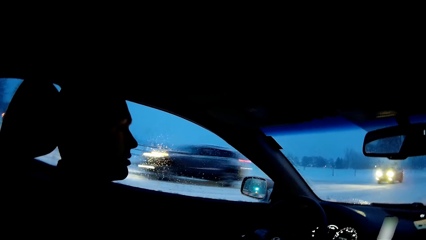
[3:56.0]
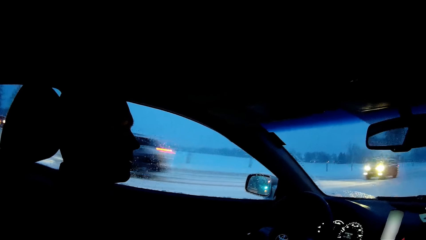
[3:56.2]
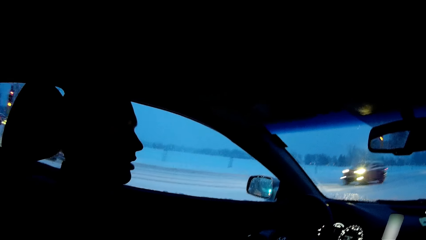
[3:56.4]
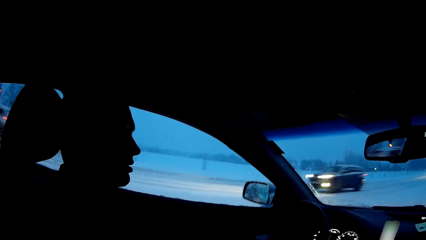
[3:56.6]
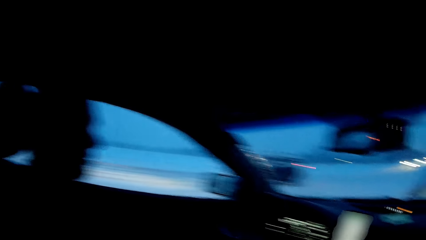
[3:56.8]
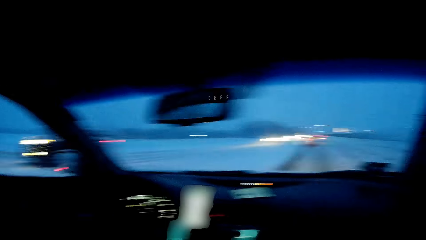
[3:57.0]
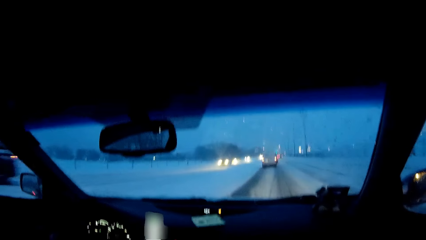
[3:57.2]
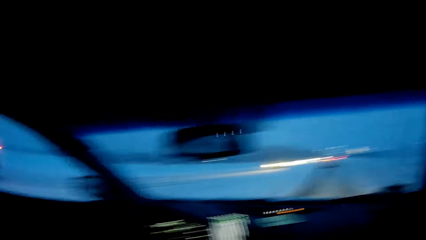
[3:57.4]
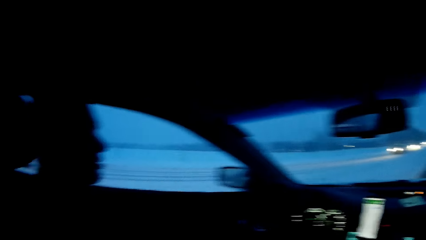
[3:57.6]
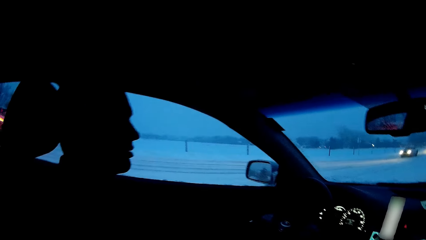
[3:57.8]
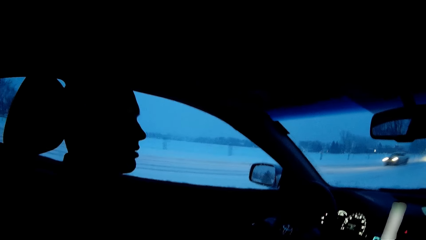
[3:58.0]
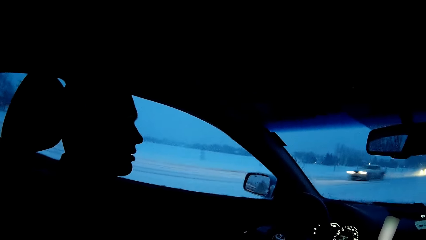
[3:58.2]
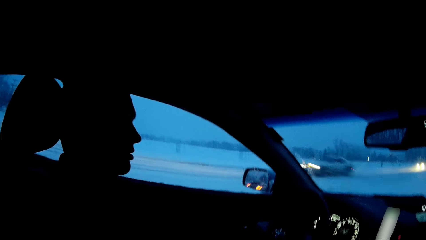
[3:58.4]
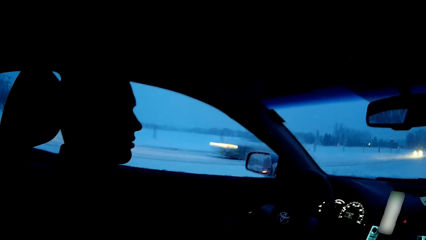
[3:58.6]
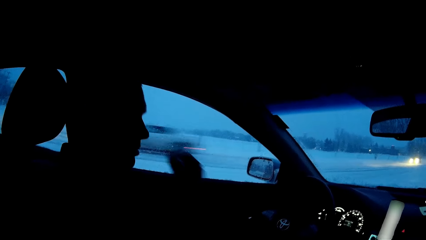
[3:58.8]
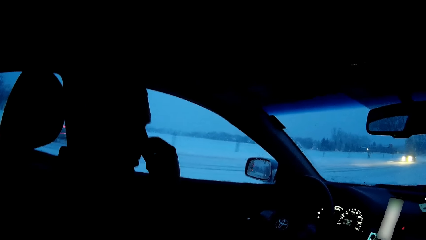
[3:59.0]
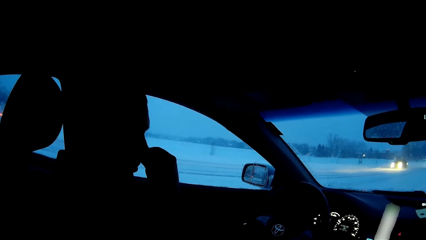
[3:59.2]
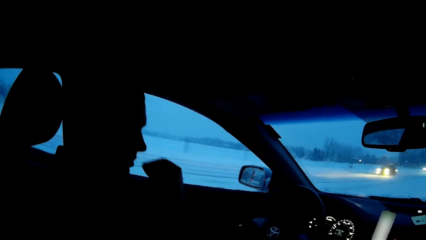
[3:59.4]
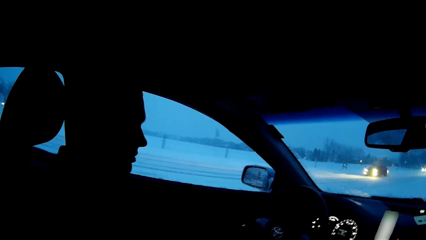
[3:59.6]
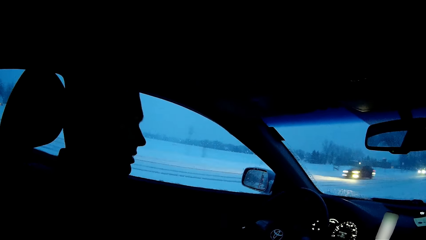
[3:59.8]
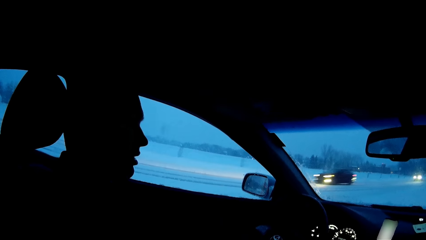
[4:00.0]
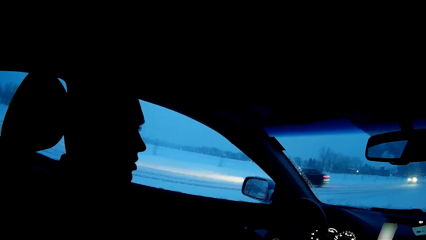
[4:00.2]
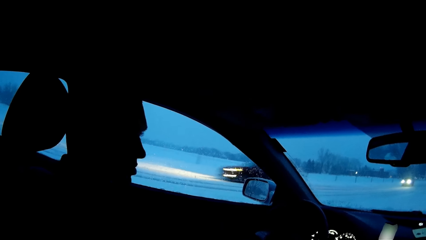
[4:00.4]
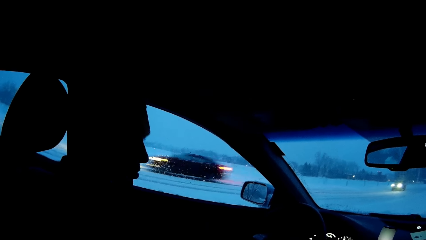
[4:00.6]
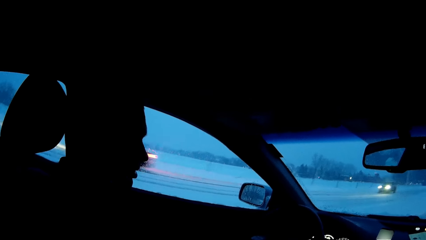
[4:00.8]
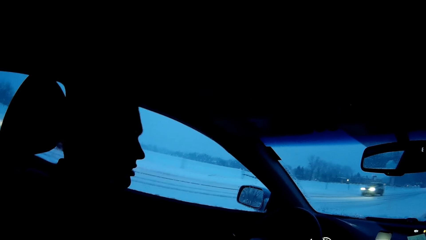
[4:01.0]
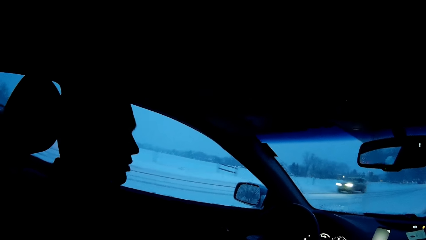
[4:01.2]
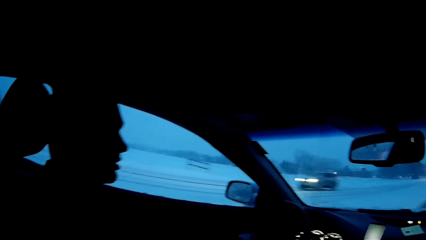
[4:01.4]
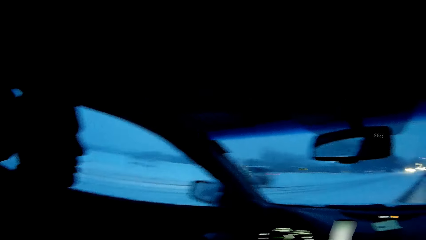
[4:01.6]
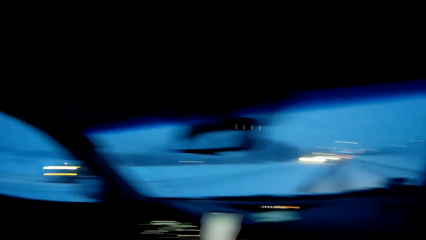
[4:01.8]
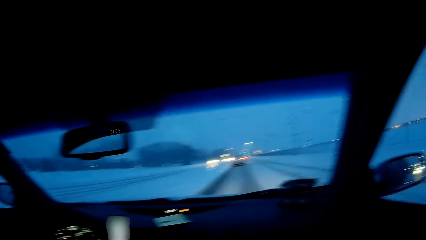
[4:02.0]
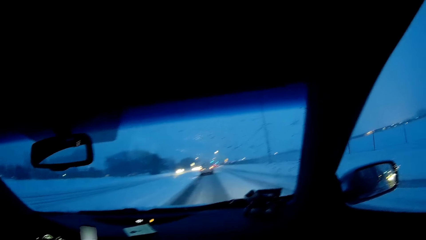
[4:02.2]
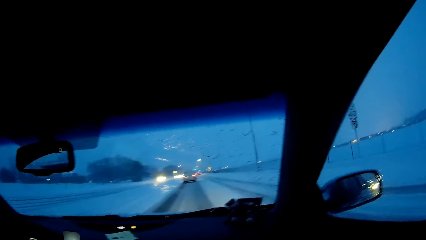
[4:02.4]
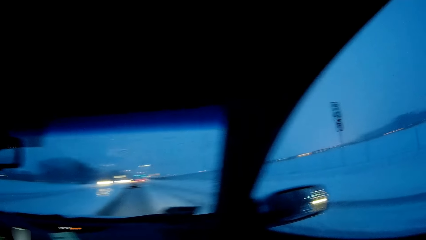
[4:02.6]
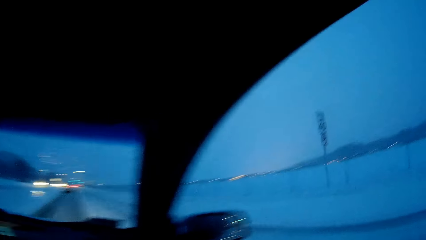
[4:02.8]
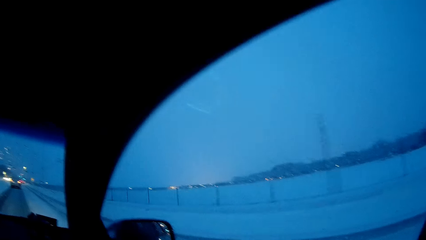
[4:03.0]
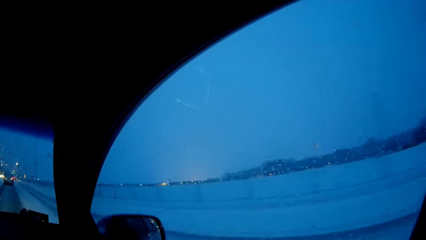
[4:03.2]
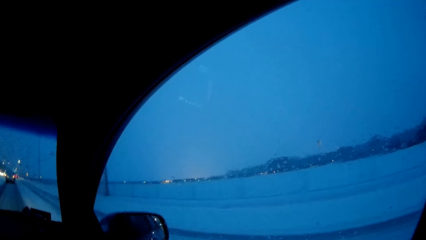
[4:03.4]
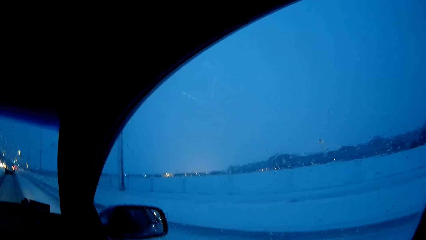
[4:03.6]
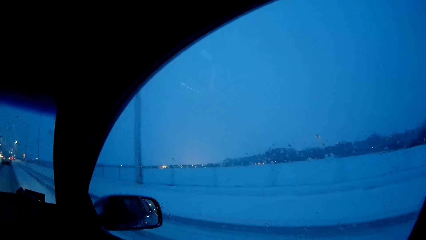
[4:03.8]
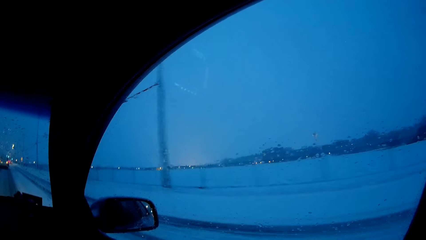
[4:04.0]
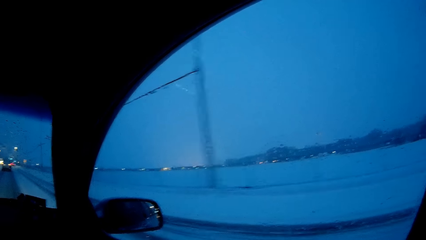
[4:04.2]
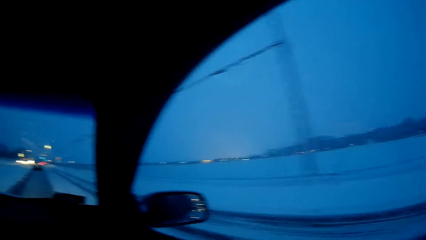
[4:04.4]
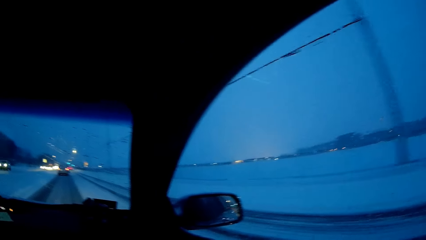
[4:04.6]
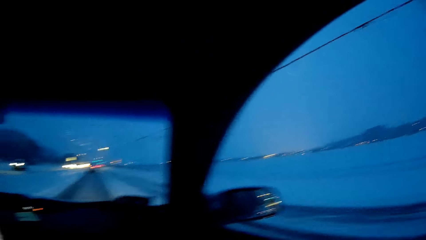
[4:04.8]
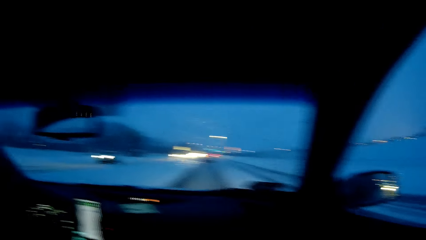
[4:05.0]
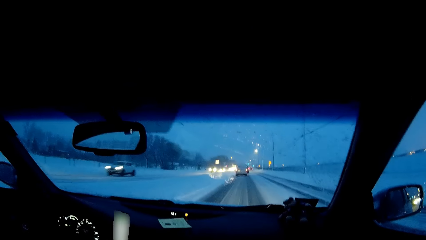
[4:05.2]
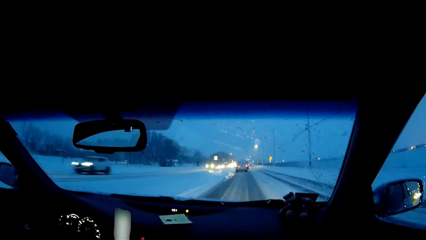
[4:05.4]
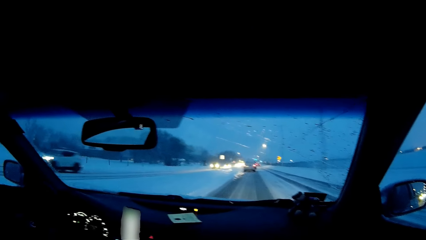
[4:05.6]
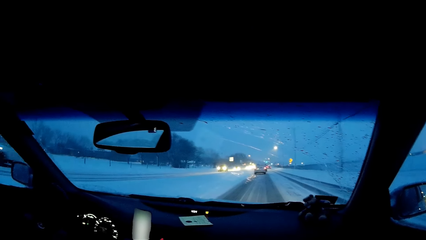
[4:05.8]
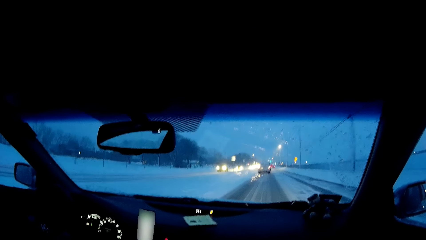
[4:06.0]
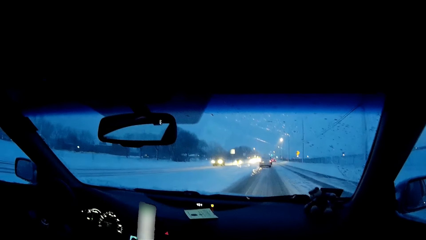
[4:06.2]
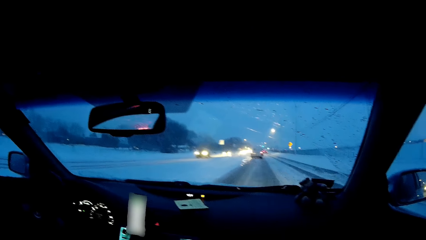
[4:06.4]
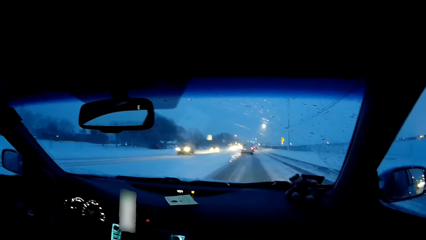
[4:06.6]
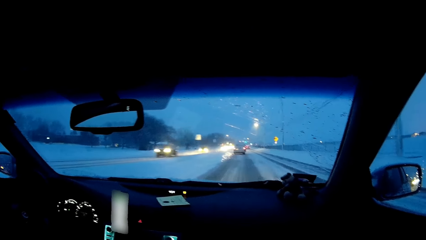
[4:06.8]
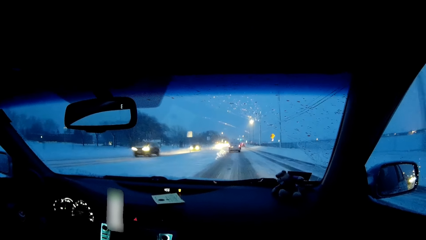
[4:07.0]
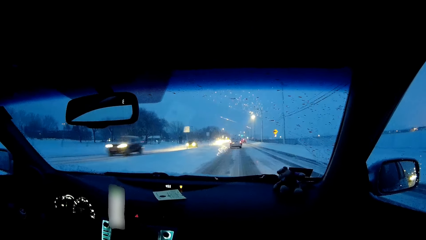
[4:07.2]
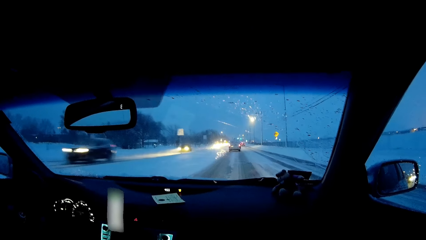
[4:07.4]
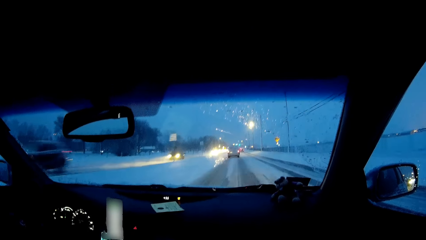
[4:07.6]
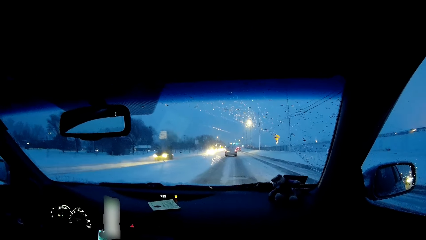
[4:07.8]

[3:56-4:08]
The camera wearer observes the road. A man drives the car on the road. The man scratches his nose. The camera wearer touches the nose. The man drives the car on the road. The camera wearer observes the road.

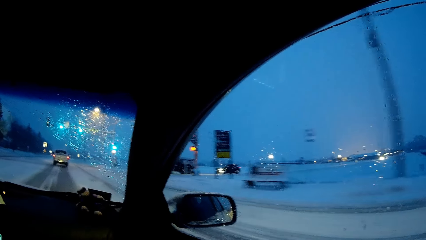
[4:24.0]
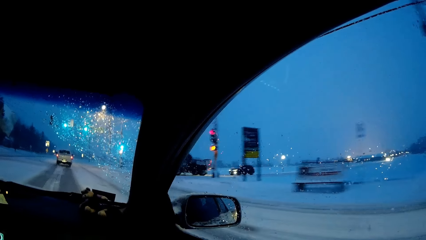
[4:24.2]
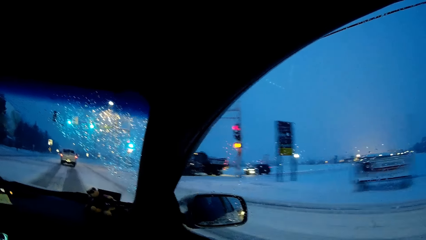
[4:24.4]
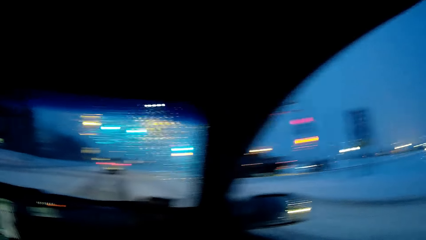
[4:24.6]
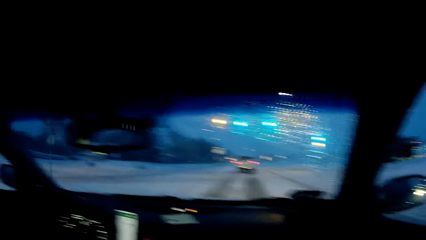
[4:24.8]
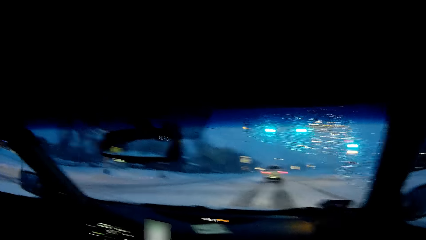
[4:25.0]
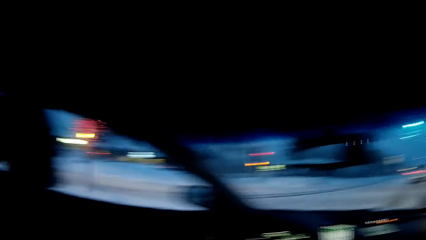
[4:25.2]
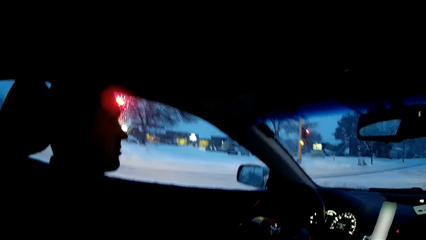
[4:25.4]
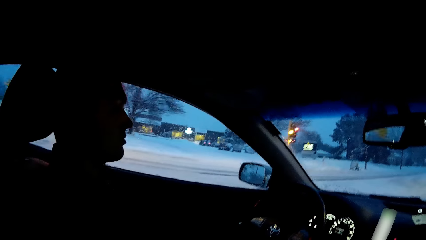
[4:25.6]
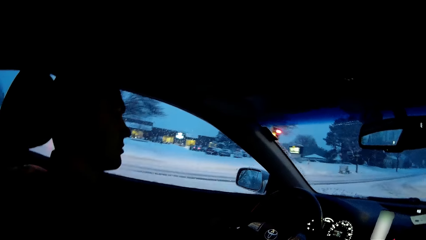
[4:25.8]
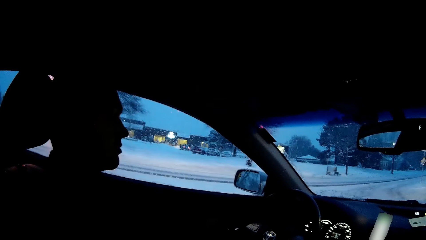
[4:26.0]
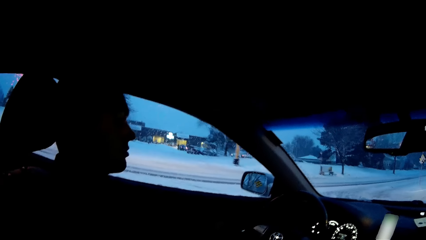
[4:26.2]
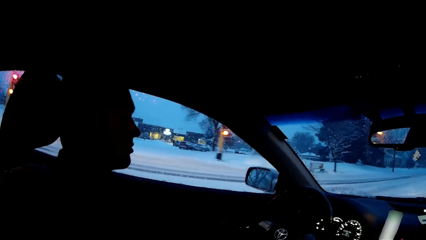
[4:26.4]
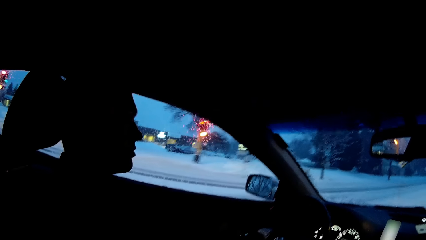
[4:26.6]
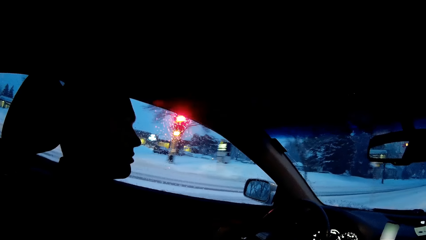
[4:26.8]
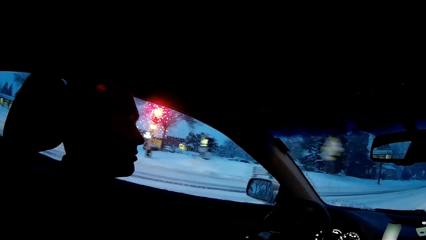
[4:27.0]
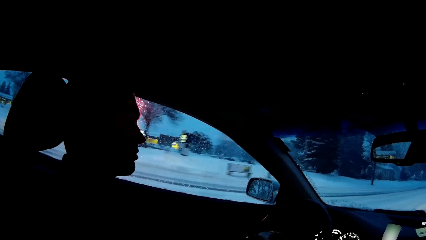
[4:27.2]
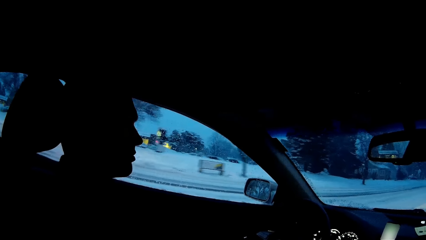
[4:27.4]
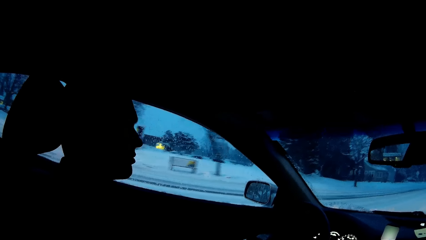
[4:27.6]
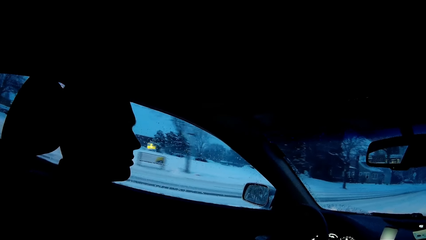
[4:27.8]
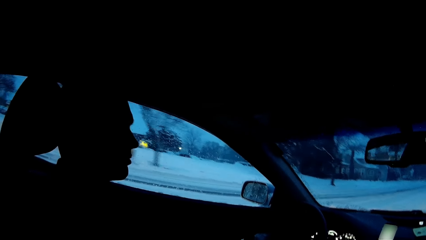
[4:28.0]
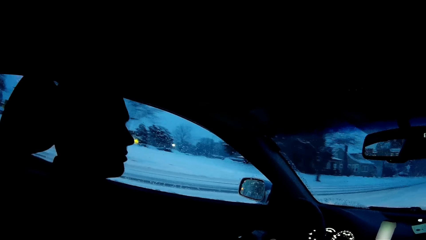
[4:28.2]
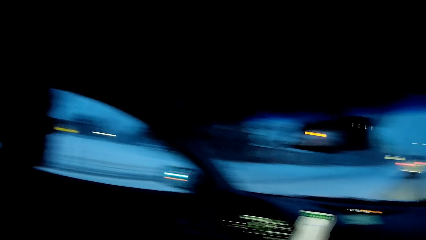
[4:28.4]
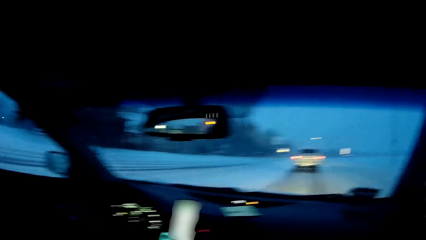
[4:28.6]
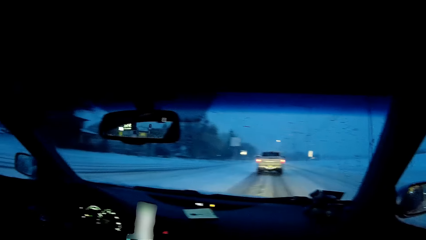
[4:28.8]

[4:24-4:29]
A man drives the car on the road.
